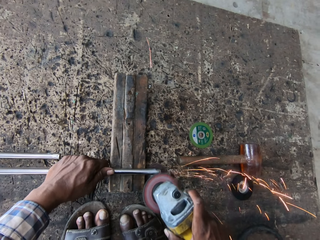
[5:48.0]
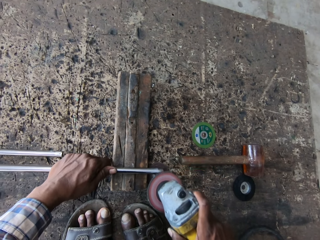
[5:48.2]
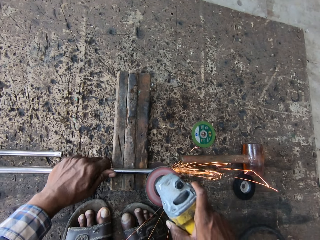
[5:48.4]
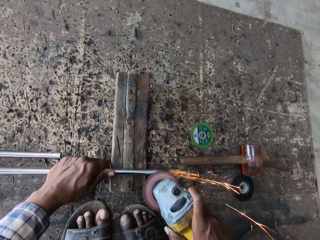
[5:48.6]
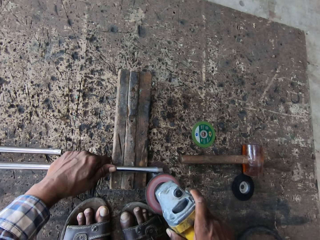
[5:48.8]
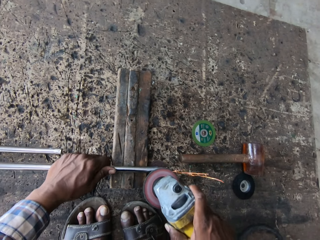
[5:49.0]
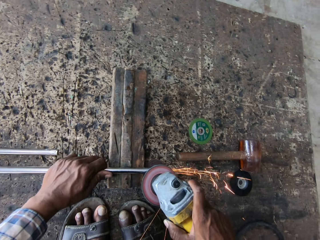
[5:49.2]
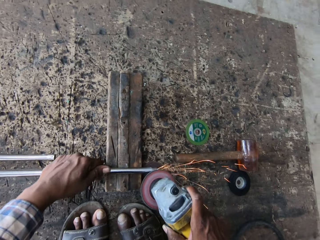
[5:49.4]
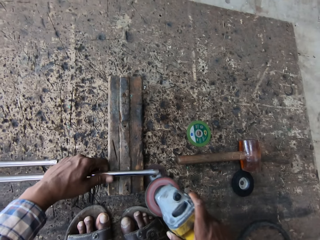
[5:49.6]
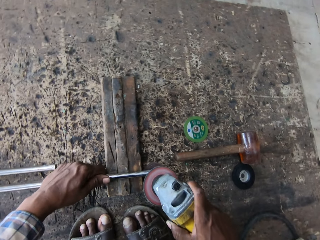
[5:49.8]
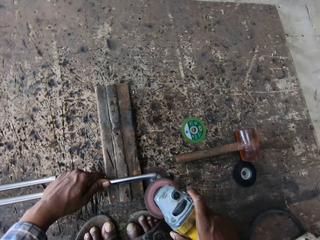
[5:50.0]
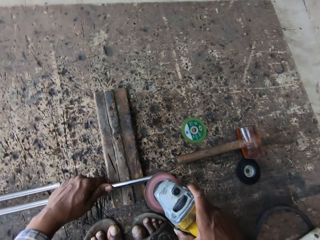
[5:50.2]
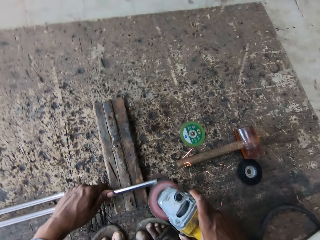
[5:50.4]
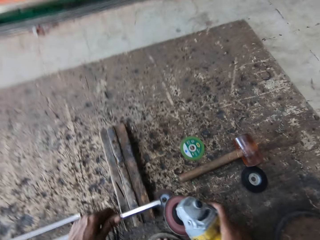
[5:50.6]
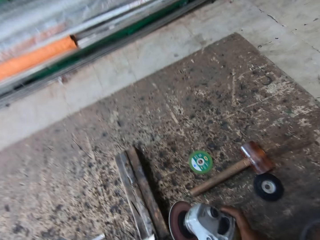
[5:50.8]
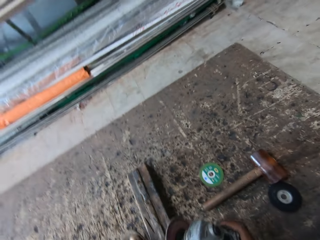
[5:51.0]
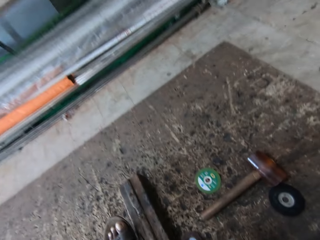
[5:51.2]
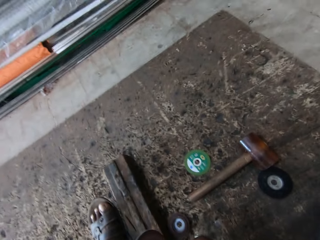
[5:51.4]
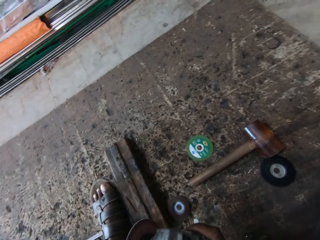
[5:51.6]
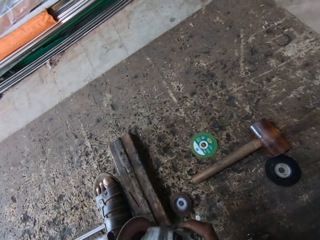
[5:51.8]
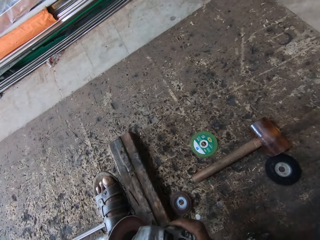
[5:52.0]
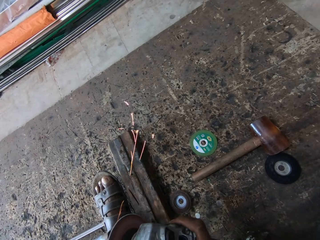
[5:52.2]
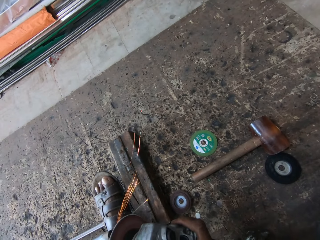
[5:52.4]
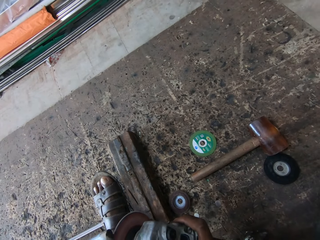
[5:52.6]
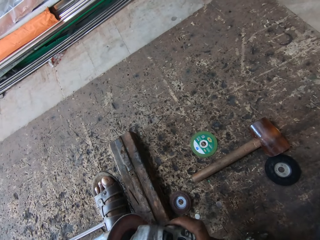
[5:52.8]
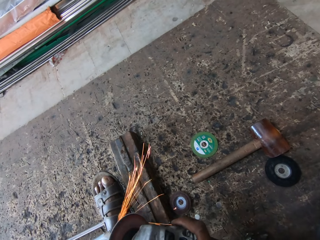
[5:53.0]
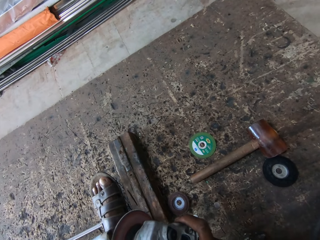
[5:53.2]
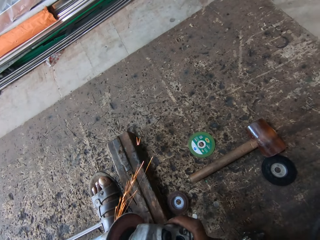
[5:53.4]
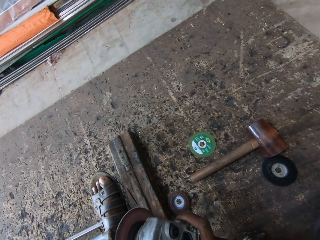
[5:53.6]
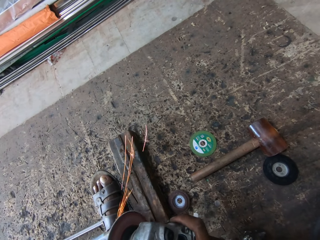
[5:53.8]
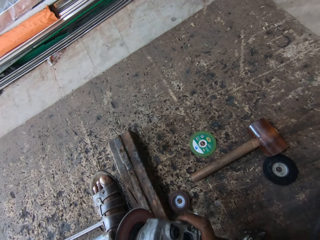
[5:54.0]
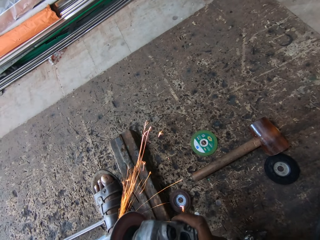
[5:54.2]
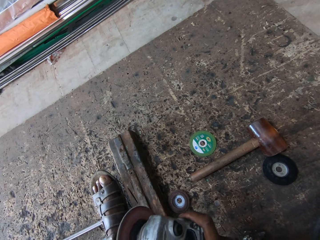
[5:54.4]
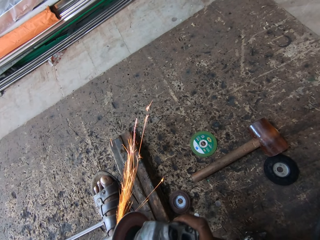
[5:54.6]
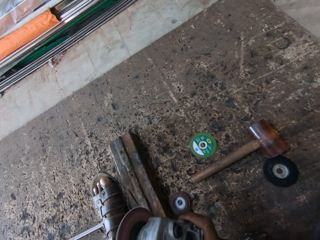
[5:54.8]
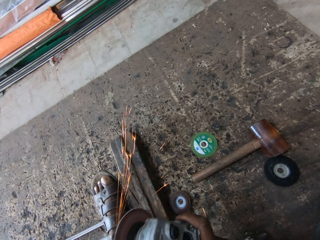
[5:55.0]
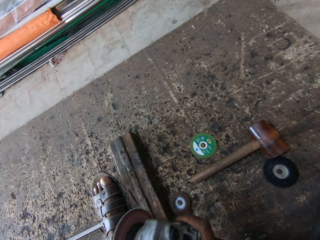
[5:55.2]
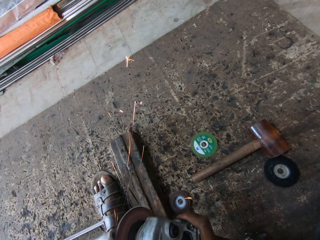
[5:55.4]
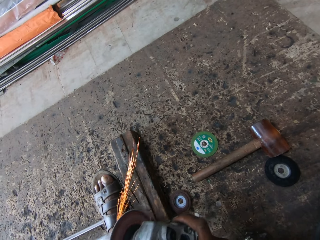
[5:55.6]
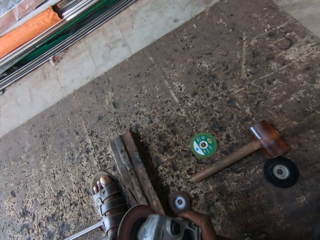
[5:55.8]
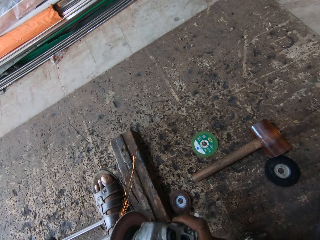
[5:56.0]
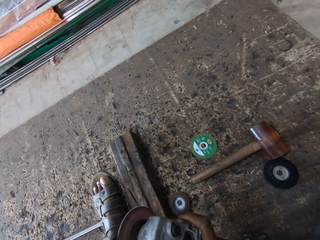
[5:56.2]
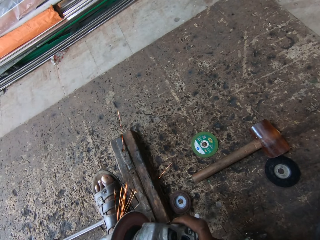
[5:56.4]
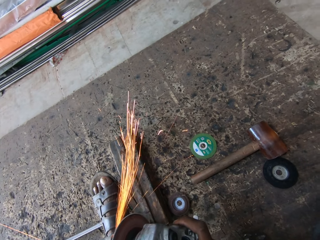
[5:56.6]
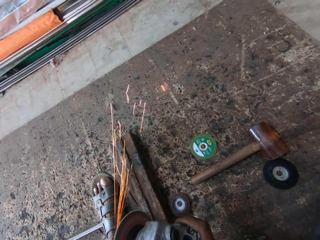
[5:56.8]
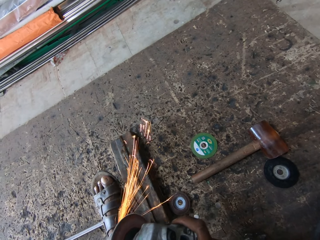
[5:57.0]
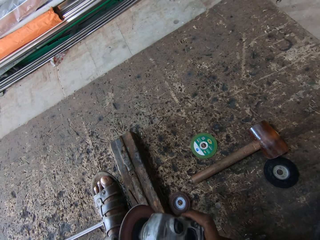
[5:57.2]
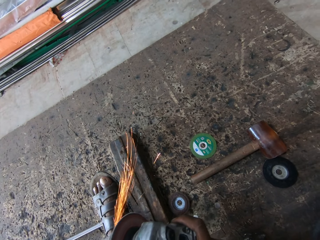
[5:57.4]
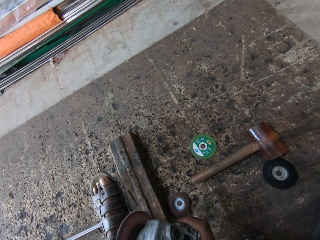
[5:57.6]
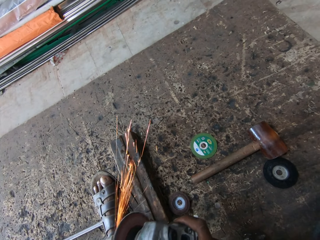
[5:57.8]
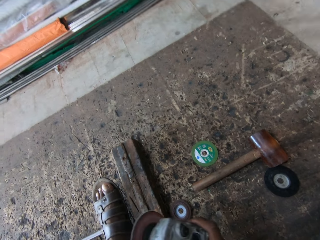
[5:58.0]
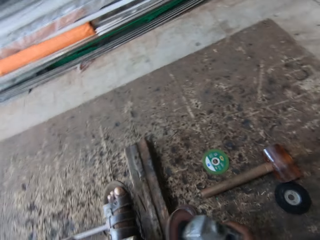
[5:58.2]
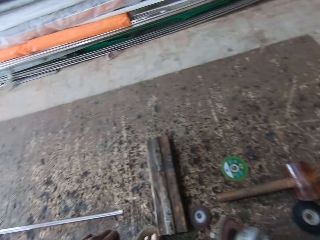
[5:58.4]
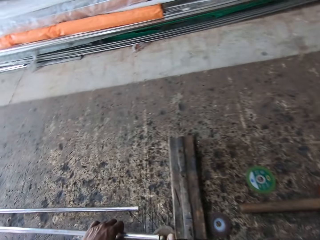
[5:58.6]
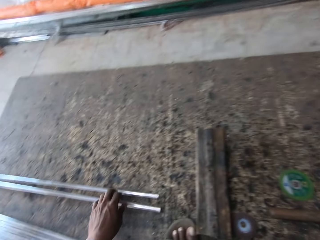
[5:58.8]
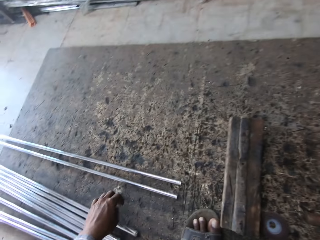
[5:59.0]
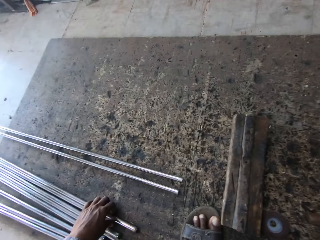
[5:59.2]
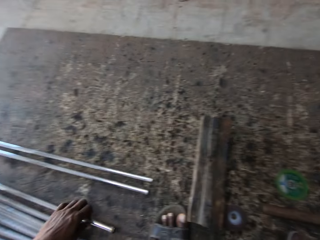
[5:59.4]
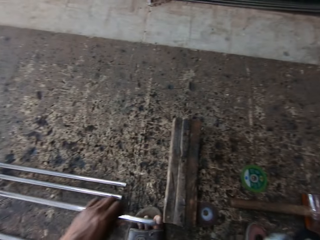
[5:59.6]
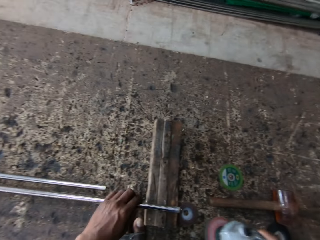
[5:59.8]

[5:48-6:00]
The camera wearer lifts a metal rod with the left hand. They lift a grinder with the right hand. They grind the metal rod with the grinder. They put the metal down. They move the left leg. They throw the metal rod on the ground. They pull the metal rod with the left hand.

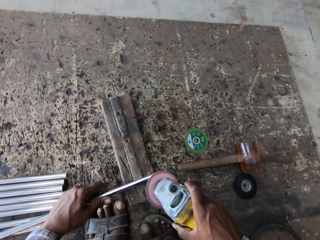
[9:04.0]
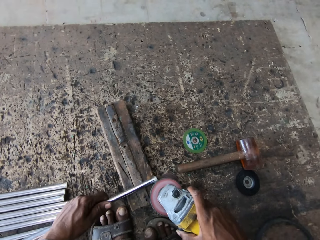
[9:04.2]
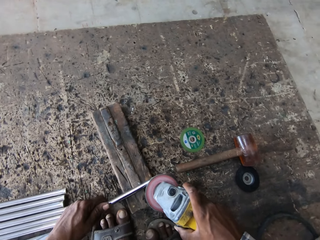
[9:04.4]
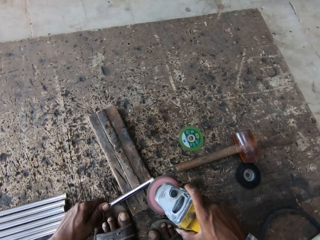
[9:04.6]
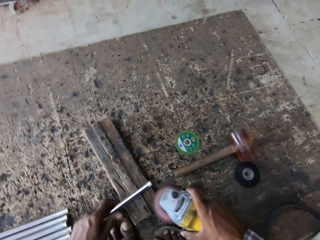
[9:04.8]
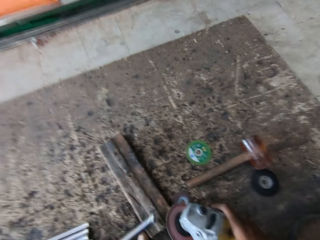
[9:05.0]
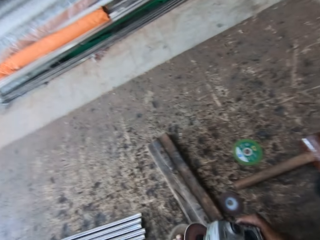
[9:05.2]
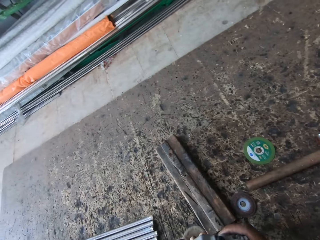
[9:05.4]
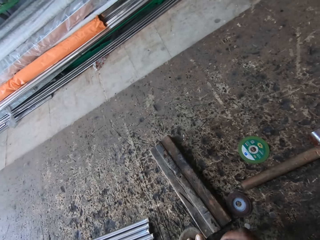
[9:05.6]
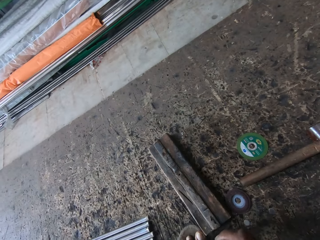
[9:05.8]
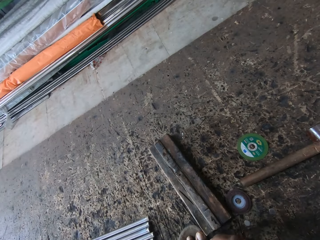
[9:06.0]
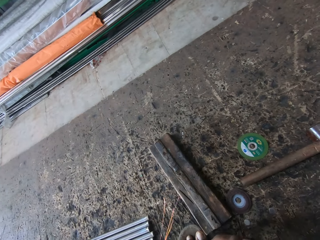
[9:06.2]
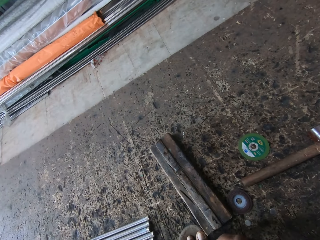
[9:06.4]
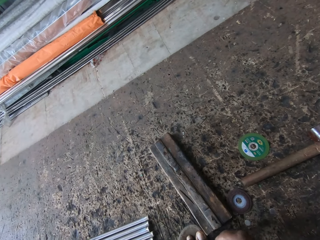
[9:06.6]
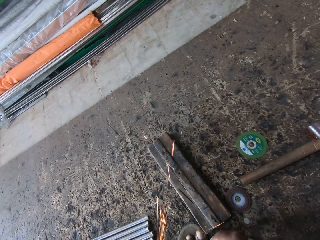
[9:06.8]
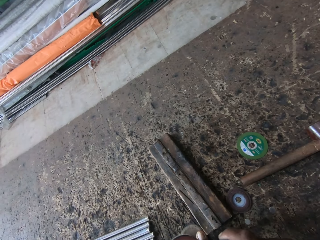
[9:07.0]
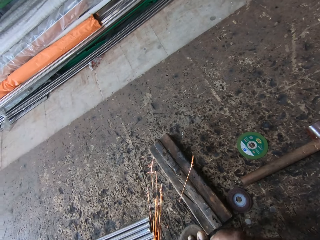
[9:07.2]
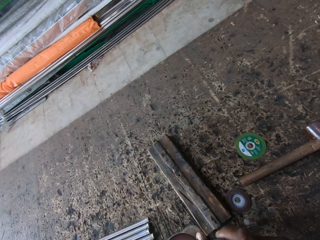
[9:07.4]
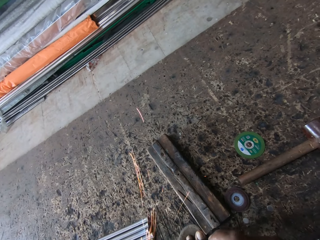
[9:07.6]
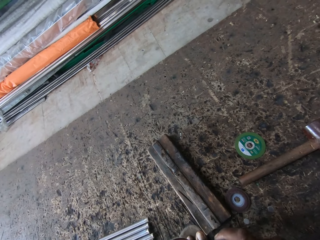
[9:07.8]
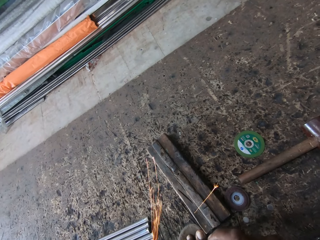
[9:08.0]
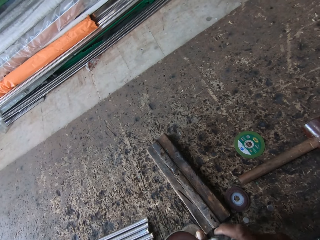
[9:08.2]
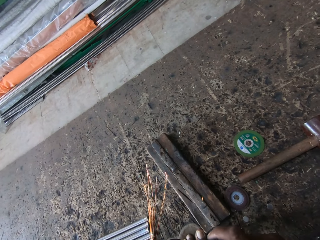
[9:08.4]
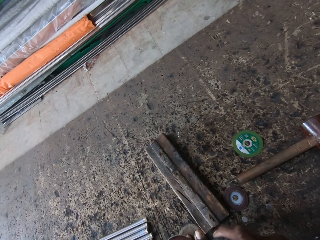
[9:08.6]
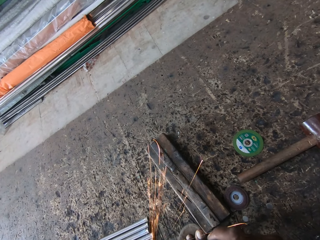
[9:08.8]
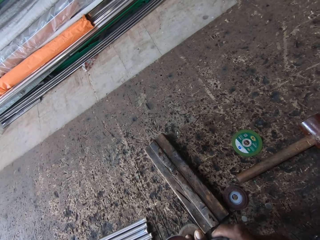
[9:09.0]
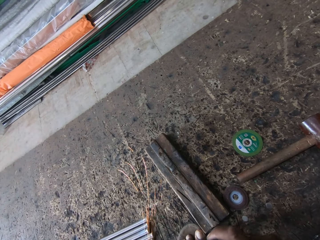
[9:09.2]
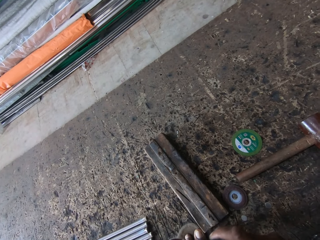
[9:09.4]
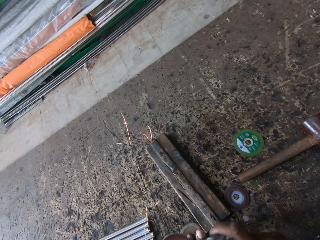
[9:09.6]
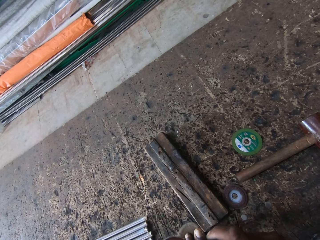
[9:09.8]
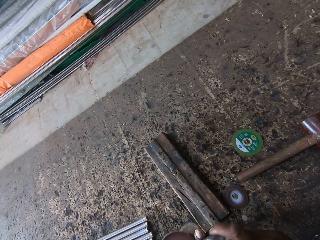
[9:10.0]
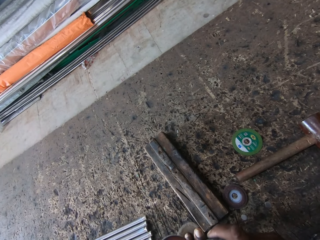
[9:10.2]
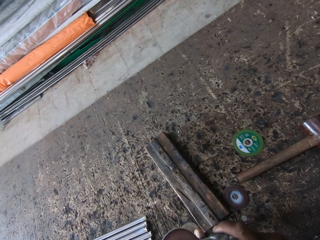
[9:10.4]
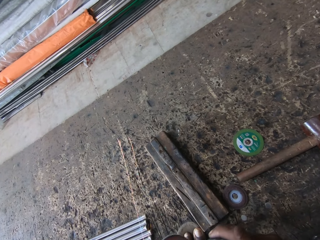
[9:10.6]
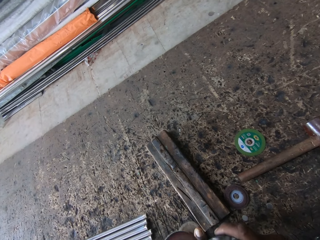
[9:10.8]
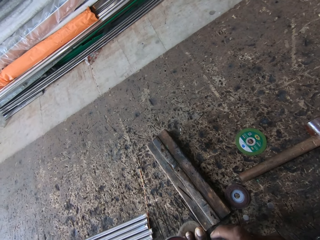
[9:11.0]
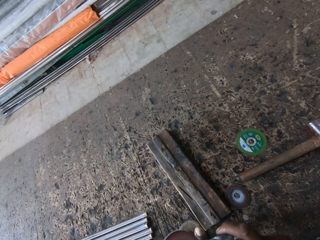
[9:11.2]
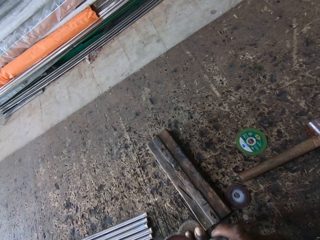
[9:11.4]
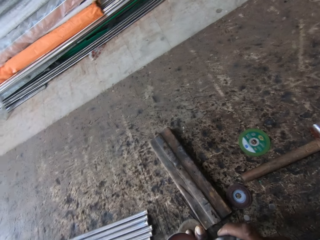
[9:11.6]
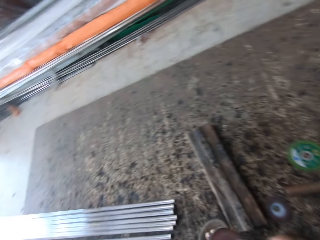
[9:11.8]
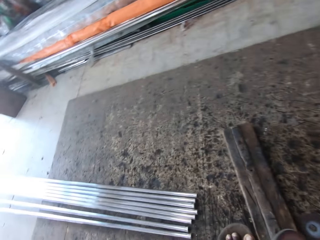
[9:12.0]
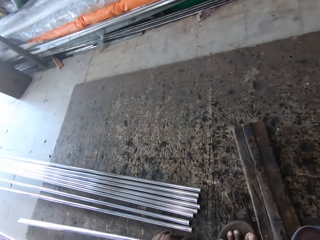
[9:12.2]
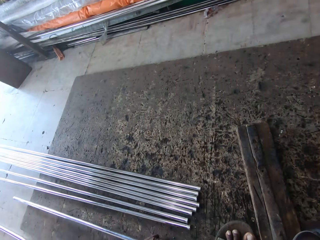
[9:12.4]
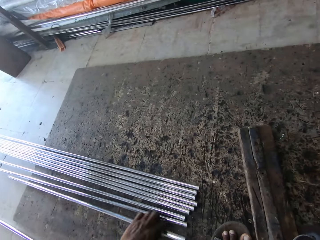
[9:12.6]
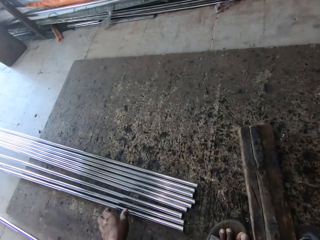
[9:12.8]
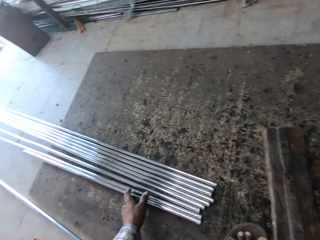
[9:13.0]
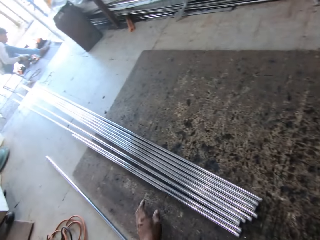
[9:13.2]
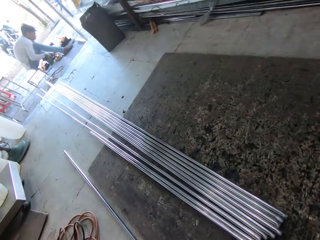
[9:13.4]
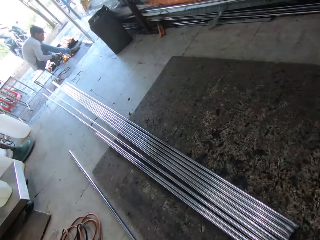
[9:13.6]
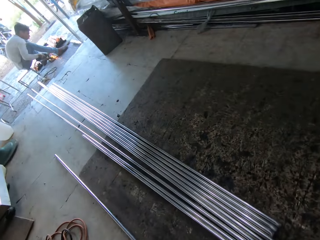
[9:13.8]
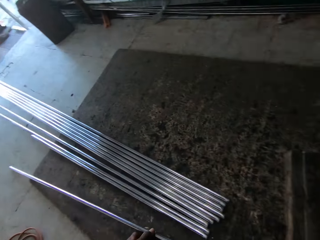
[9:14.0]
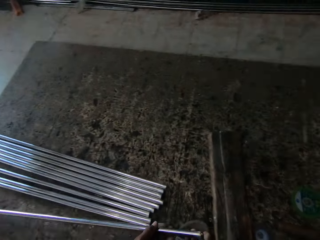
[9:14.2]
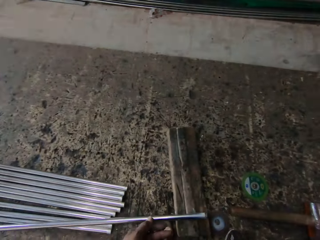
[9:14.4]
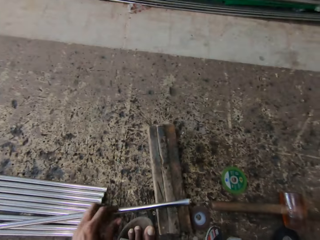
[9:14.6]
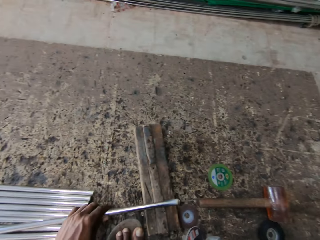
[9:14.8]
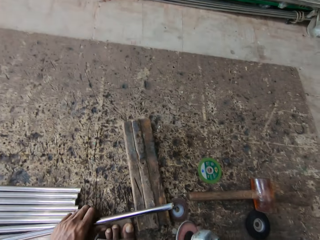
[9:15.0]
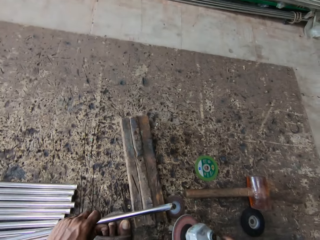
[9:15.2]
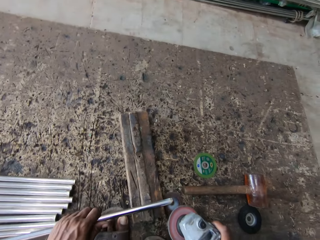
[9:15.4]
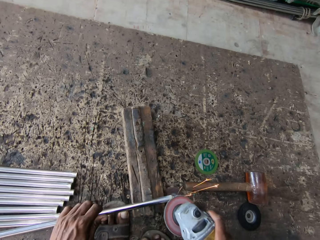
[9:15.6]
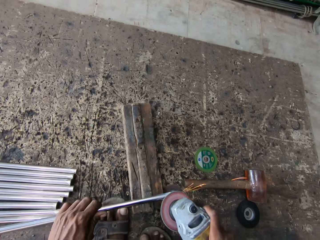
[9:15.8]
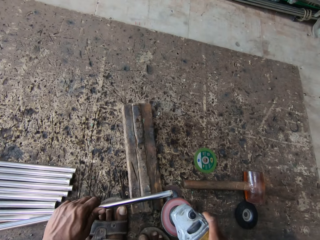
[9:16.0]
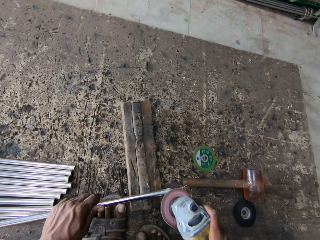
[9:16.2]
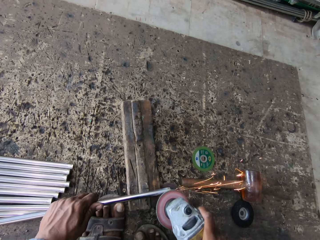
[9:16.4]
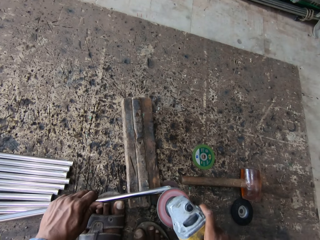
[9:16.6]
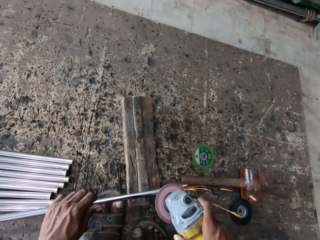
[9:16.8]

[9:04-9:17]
The camera wearer lifts a metal rod with the left hand. They lift a grinder with the right hand. They grind the metal rod with the grinder. They put the metal down. They throw the metal rod on the ground. They push metal rods with the left hand. They pull the metal rod with the left hand. They put the metal rod on a piece of wood or the iron rod. They hold the steel metal on a holder. They weld the steel metal with a welding machine.
